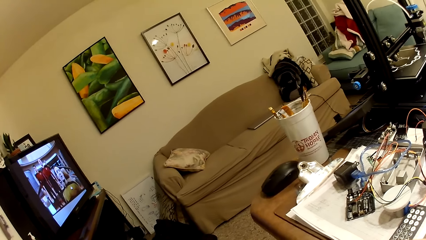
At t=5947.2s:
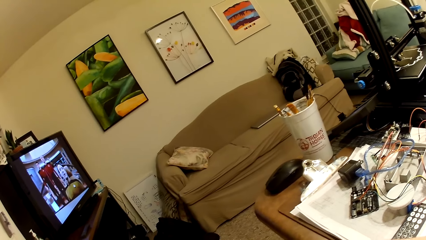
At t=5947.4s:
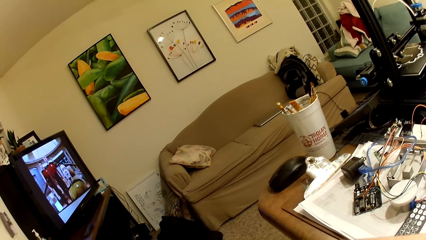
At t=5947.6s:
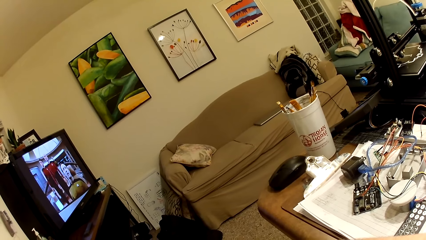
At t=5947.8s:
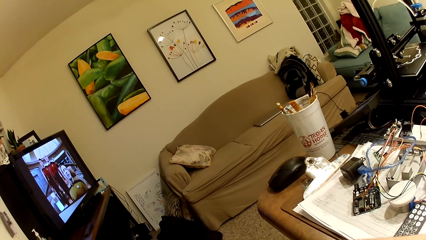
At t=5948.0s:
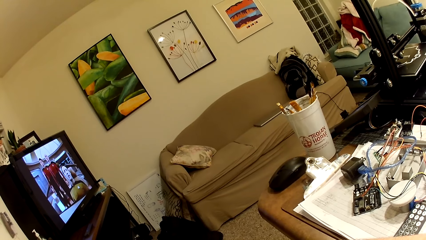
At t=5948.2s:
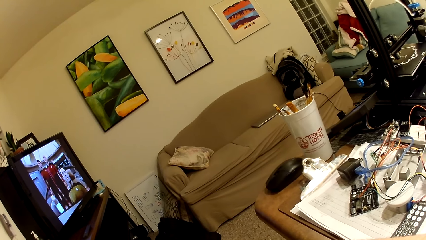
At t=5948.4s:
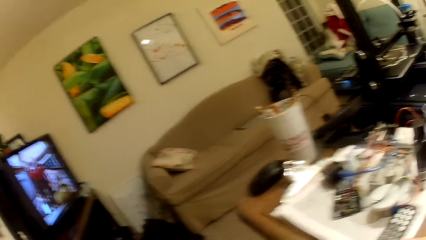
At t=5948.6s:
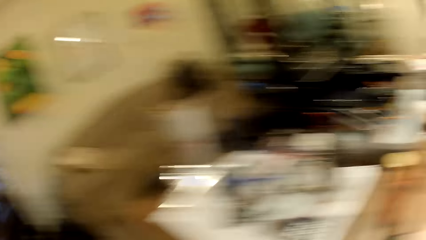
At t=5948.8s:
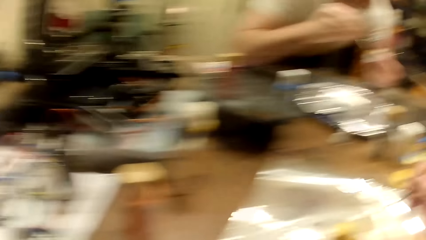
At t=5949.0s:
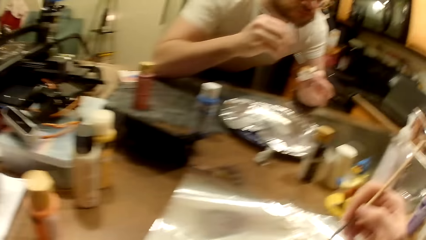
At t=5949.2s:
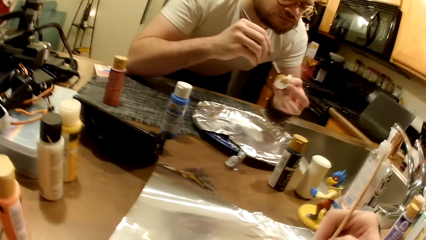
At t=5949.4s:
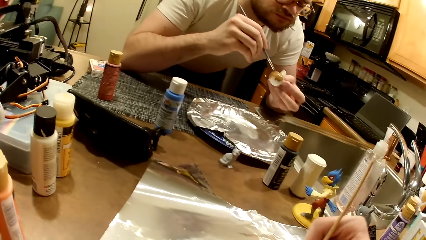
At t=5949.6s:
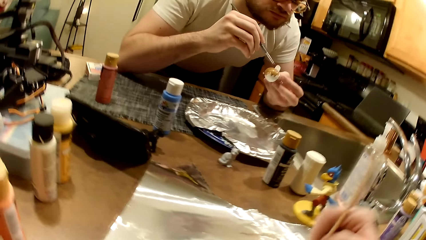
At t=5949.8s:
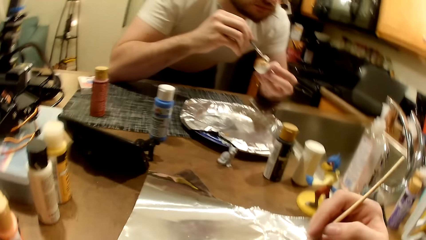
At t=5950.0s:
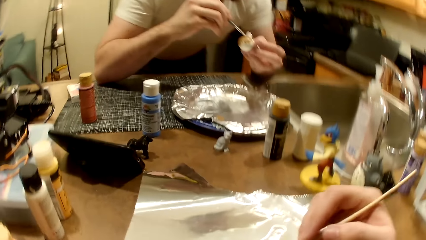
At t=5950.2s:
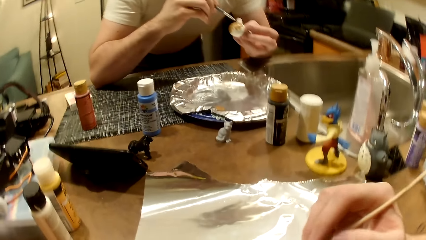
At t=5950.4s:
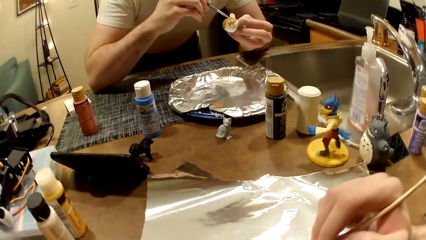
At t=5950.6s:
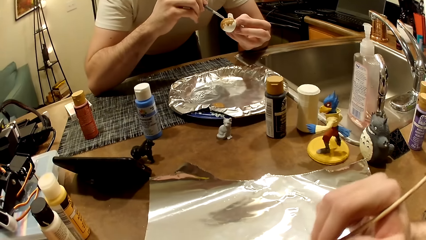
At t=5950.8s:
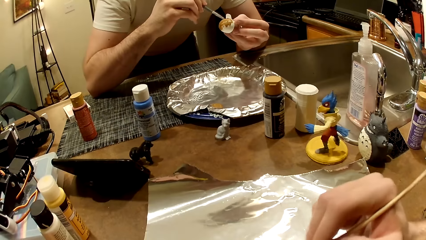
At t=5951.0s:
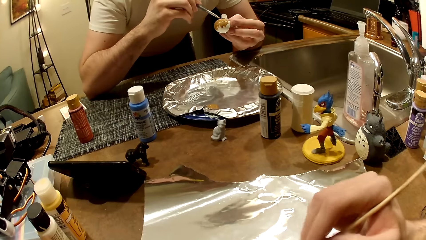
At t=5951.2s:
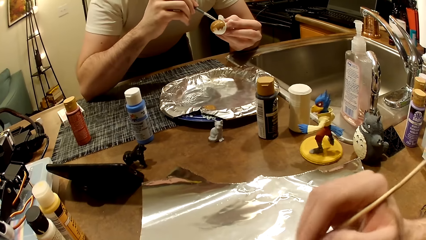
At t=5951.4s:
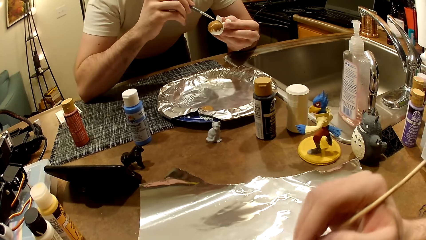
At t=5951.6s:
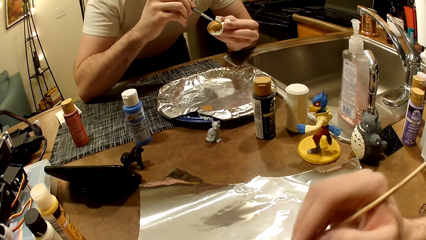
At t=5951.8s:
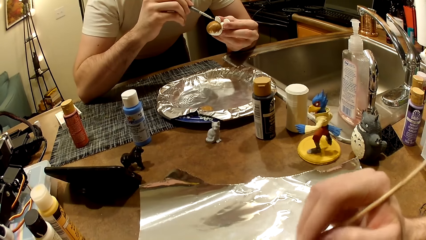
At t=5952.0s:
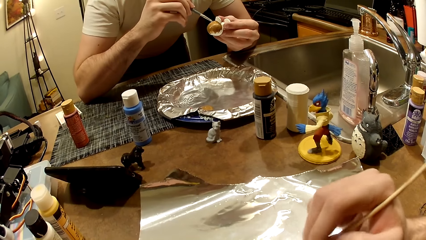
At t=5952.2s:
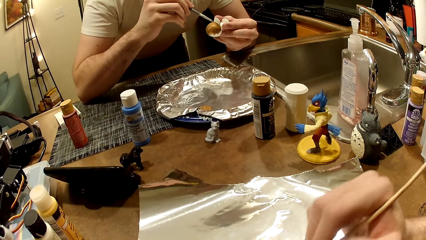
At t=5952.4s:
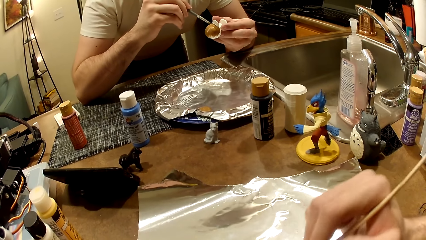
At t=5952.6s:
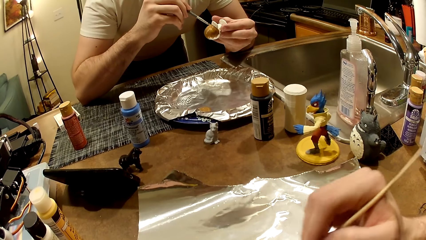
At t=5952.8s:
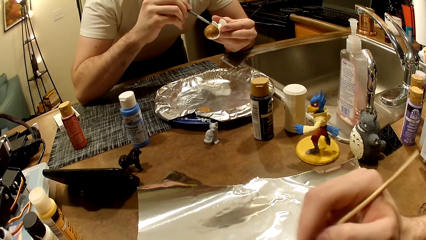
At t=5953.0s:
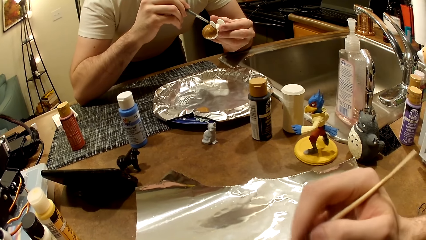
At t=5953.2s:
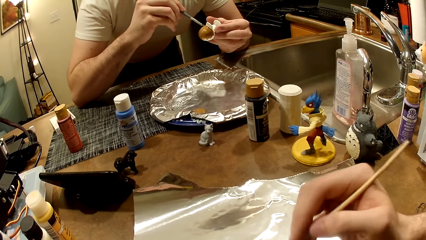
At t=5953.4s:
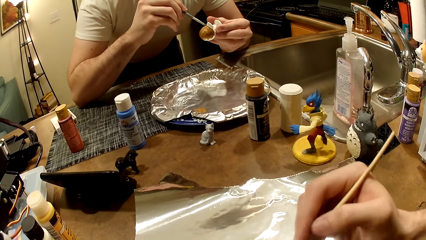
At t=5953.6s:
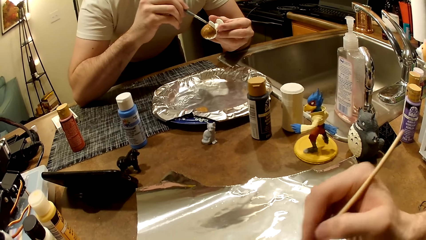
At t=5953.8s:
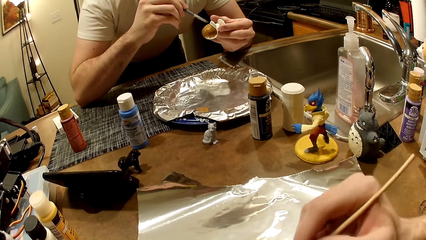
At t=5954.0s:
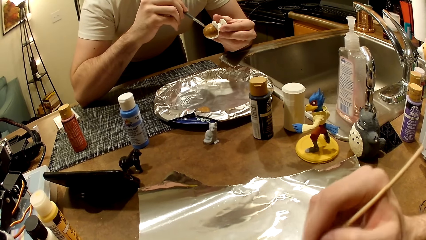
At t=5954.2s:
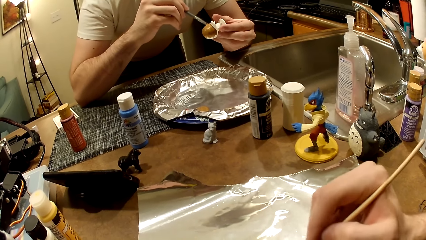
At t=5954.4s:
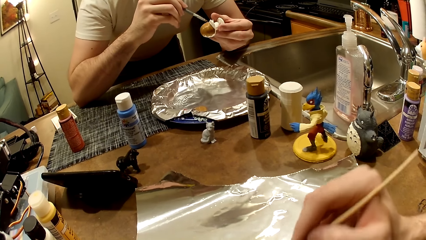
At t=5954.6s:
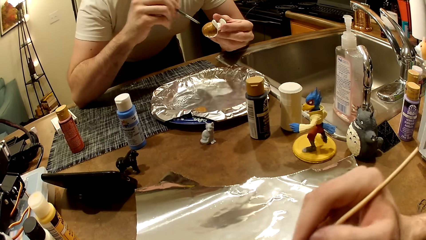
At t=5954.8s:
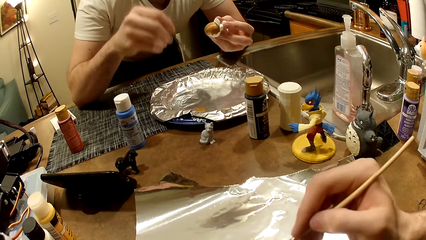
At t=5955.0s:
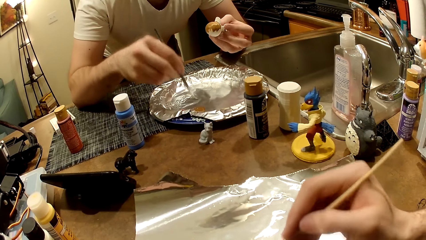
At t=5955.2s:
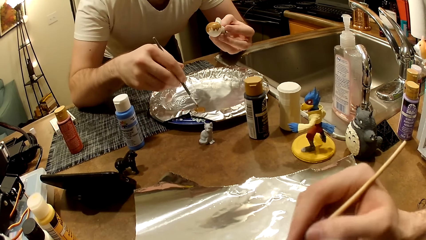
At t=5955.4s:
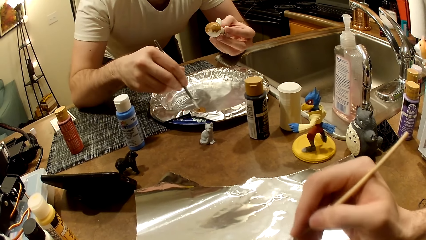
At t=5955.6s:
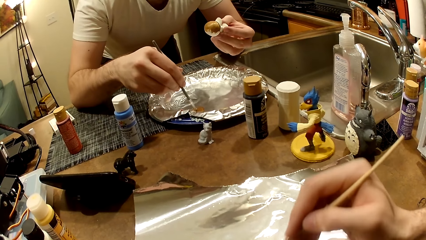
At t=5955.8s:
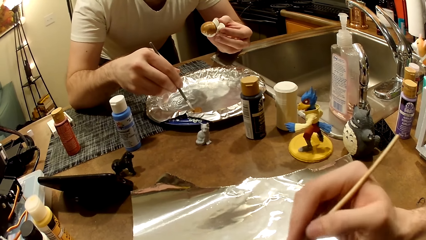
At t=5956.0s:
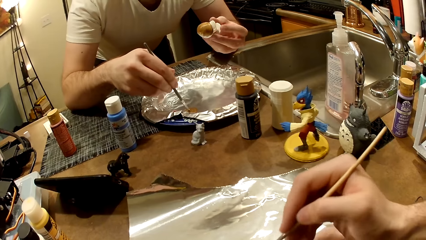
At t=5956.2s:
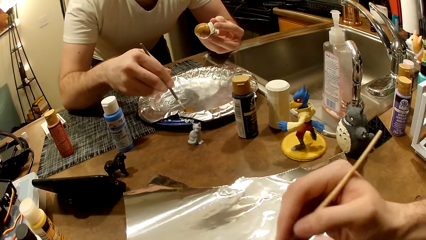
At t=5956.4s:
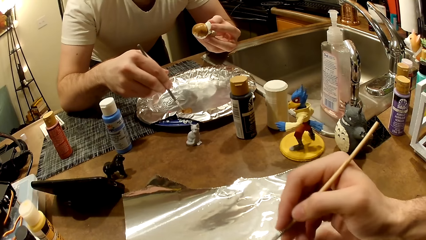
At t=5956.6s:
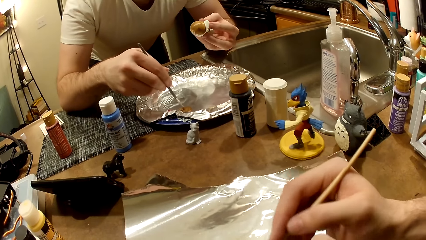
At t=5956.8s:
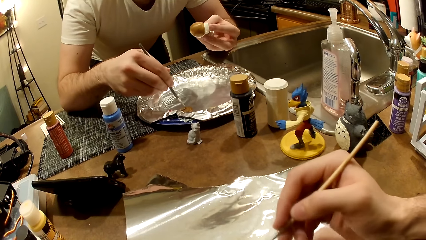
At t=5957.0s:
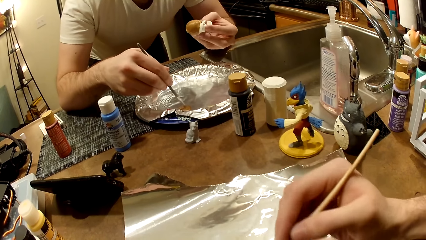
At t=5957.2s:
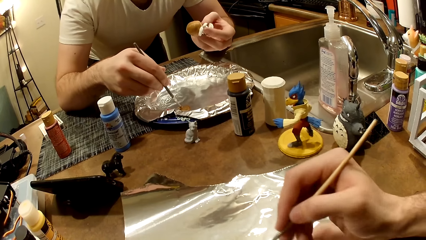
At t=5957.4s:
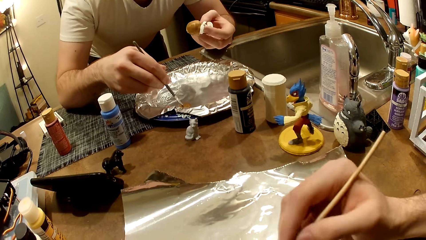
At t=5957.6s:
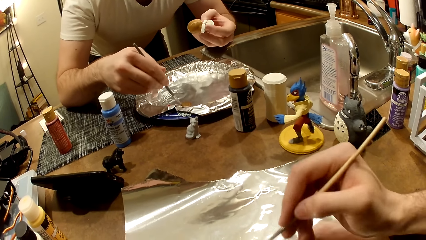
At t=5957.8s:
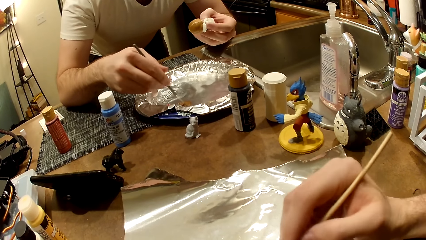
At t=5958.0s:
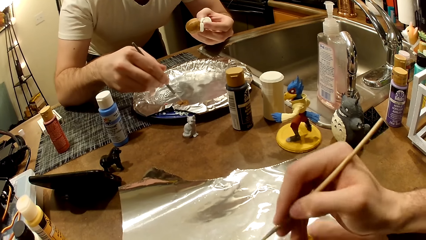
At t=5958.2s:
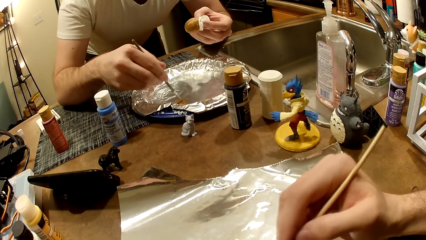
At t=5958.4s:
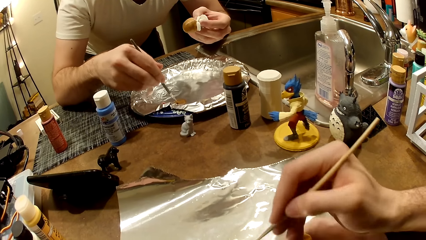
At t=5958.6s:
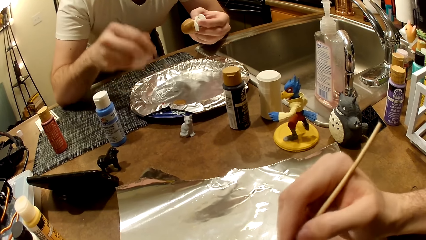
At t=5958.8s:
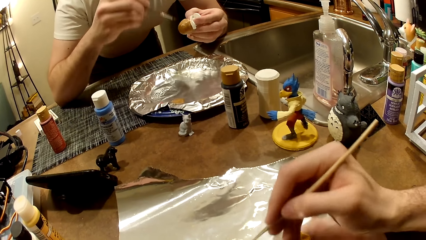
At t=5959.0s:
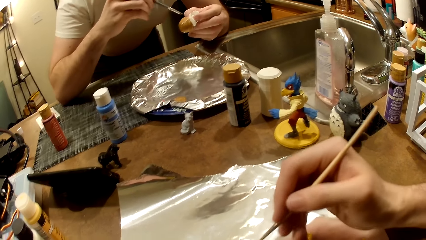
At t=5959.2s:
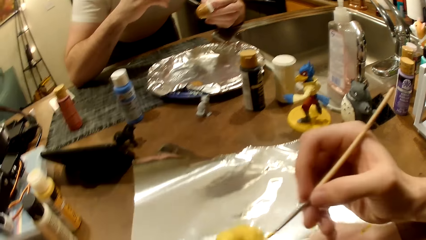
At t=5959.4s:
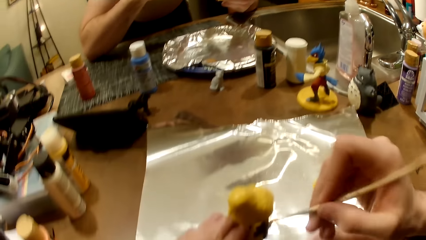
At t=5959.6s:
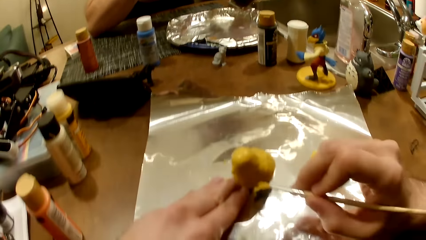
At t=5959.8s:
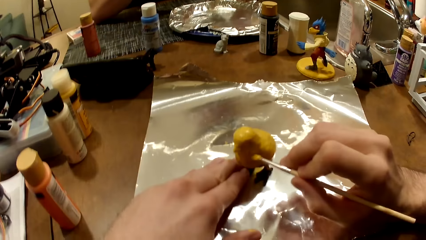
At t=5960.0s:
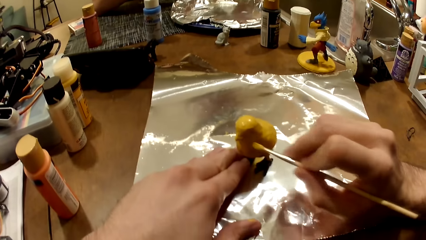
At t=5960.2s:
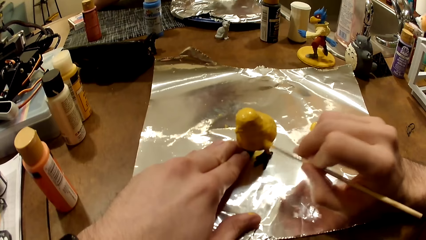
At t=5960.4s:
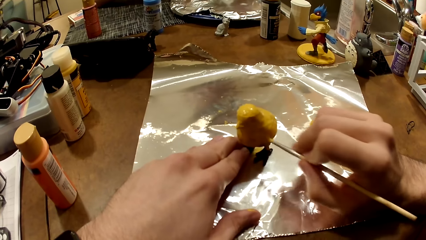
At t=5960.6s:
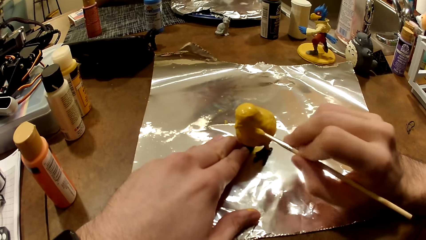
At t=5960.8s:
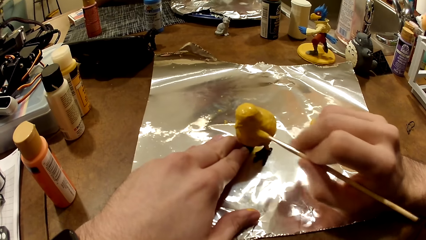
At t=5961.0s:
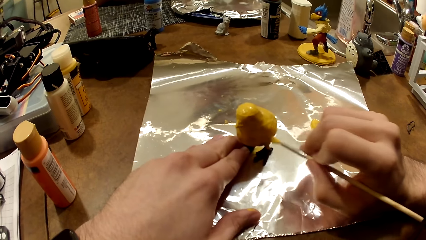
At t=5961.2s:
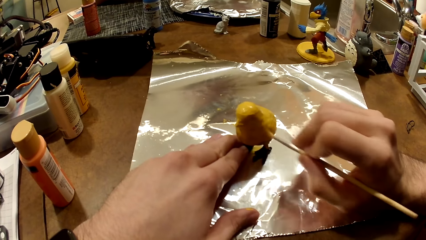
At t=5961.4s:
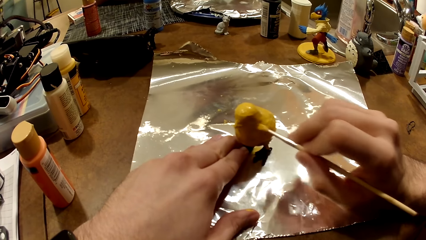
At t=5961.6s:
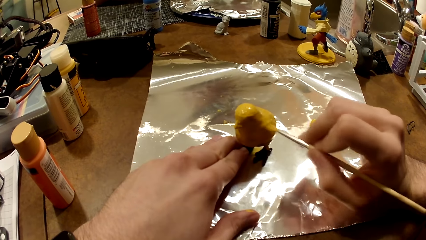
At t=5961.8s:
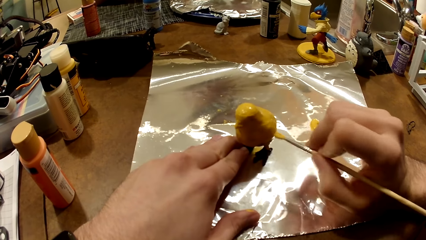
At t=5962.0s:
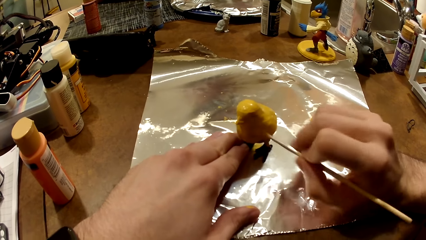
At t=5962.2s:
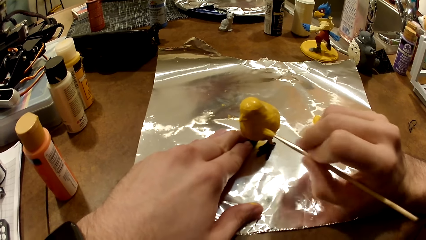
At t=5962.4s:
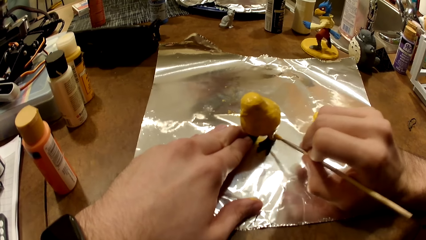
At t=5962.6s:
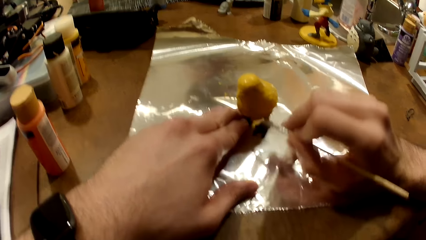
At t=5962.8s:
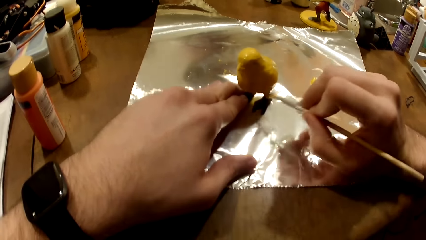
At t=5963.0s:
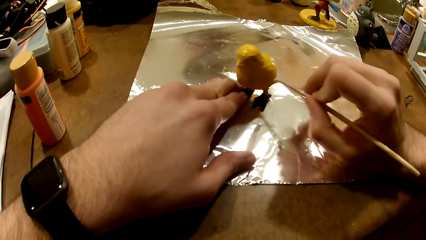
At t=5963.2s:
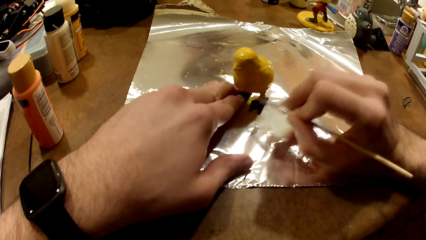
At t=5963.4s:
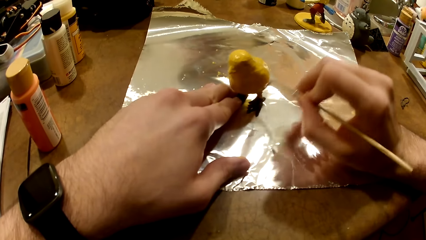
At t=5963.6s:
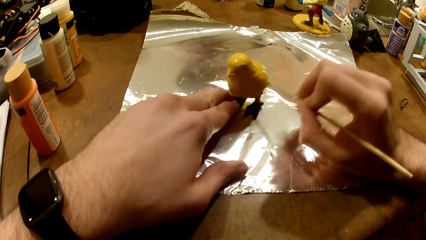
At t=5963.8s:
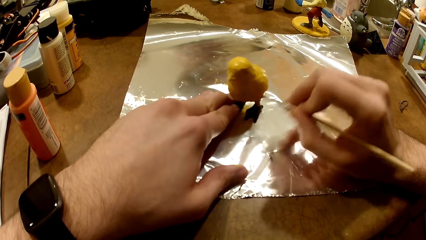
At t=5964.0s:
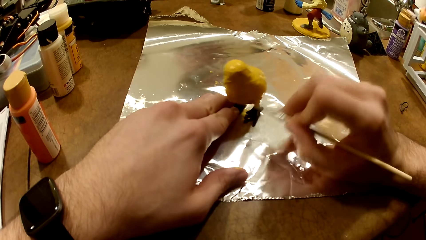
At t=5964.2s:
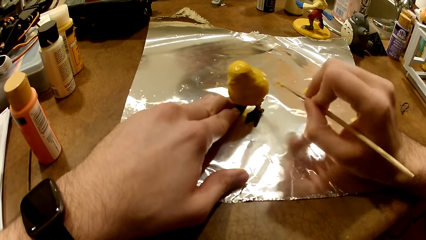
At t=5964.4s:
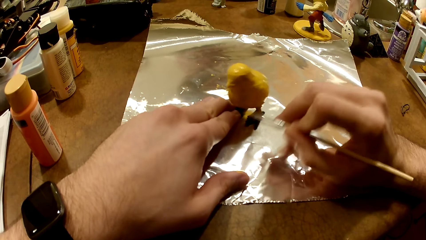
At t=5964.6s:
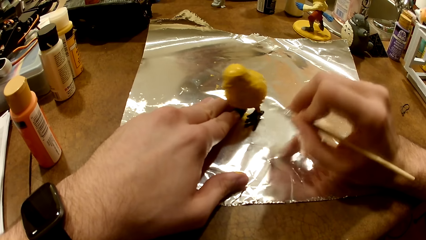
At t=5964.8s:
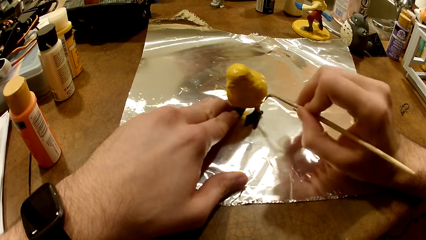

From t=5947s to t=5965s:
The camera wearer dips the paint brush in the cream-colored paint with his right hand. He paints the bird figurine with the cream-colored paint and the paint brush in his right hand. A man paints the sculpture. The man turns the figurine in his left hand. The man stirs the brown oil paint in a tray with the paint brush in his right hand, and puts the paints on the brush. The man paints the figurine. The camera wearer holds the bird figurine in place with his left hand. He paints the bird sculpture with a painting brush.
